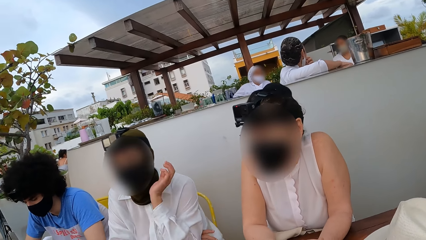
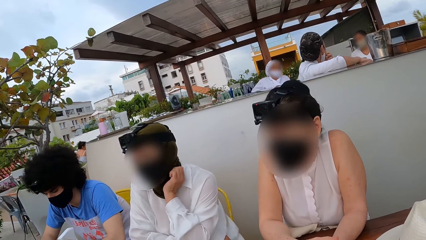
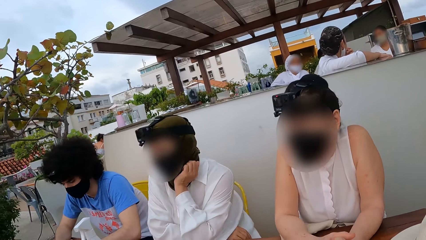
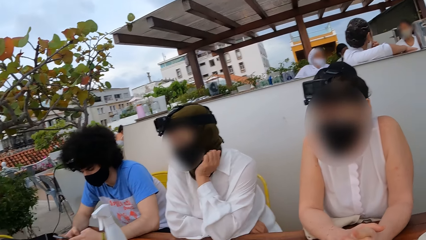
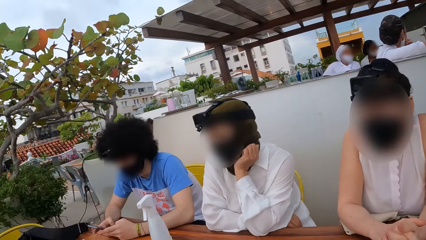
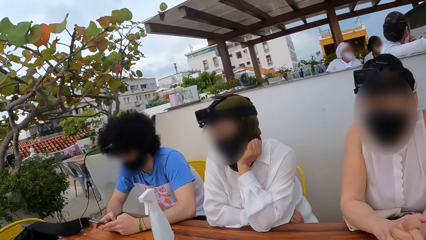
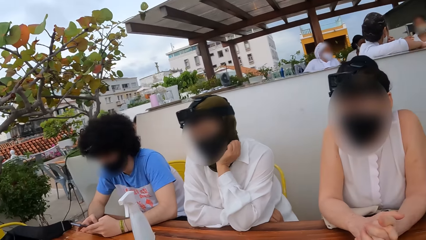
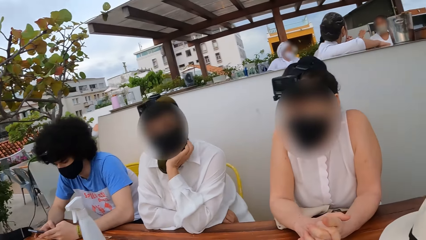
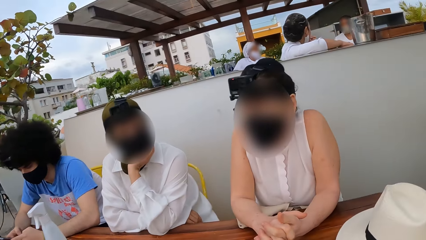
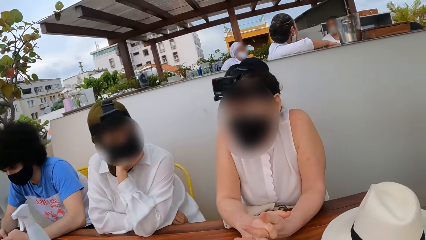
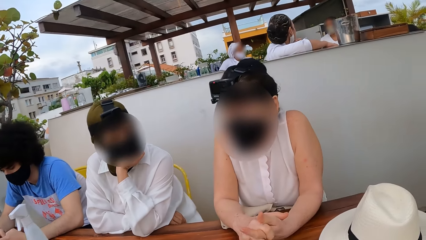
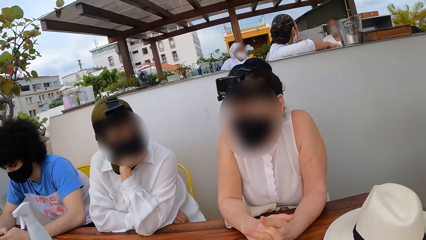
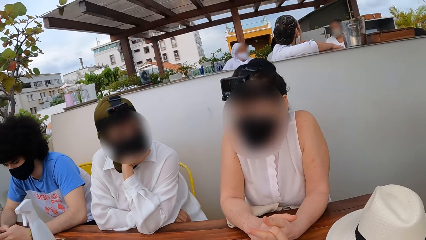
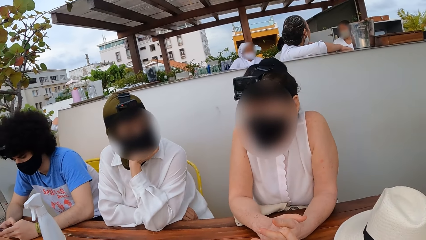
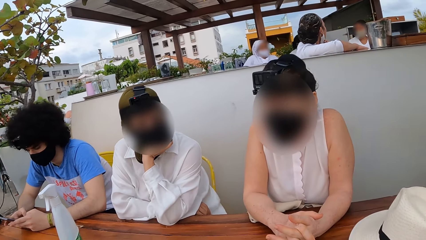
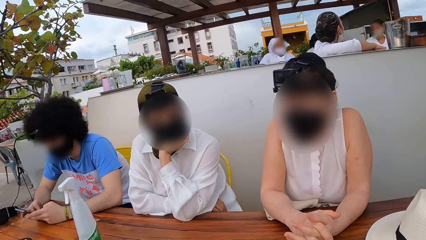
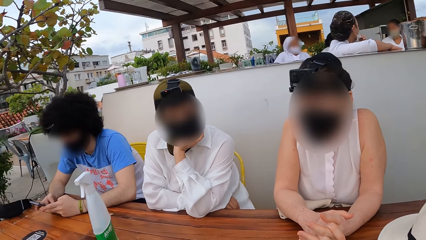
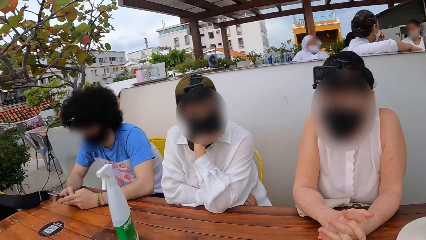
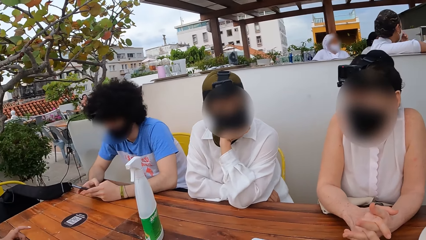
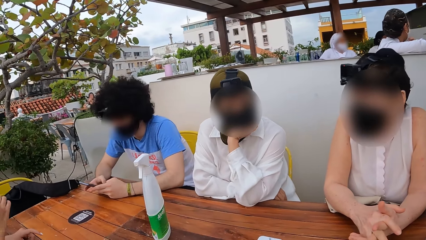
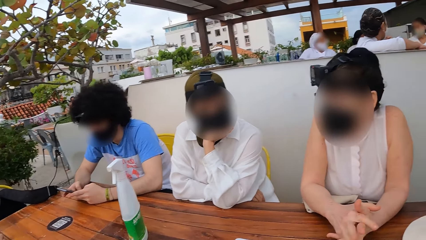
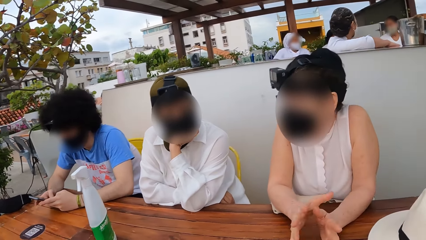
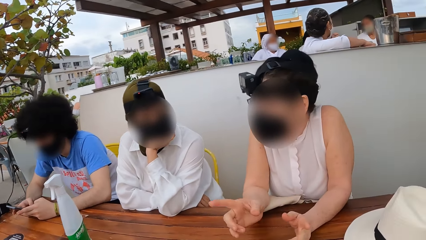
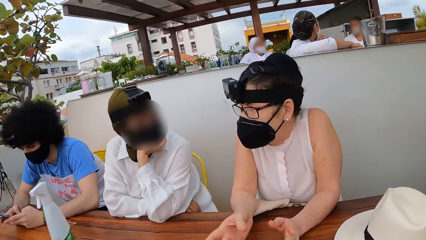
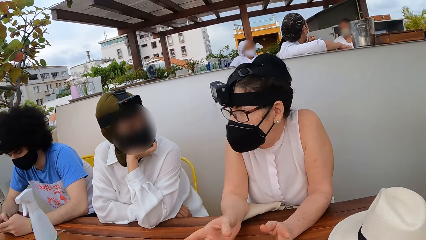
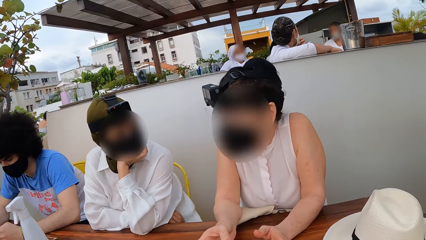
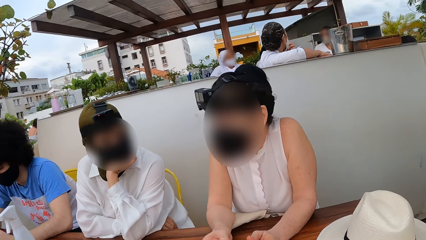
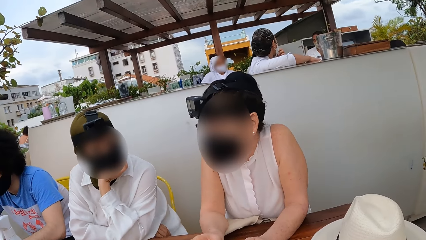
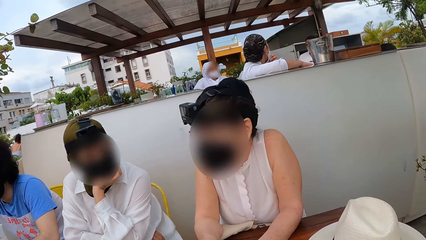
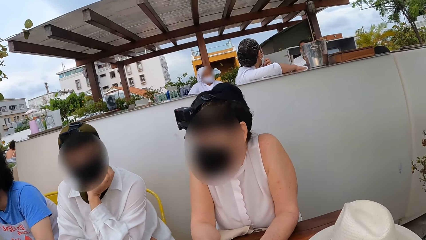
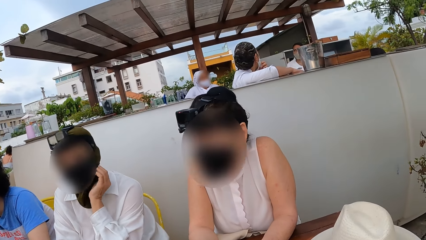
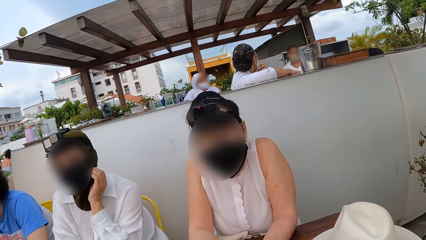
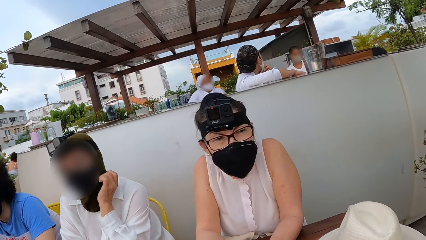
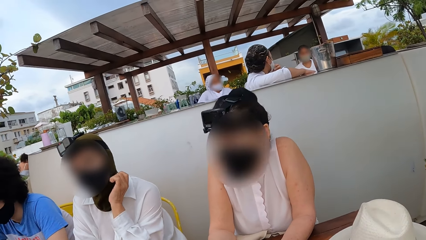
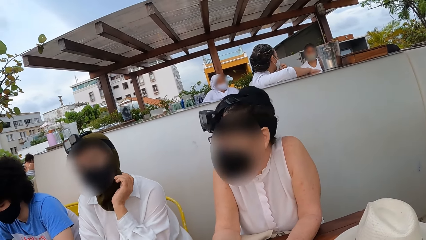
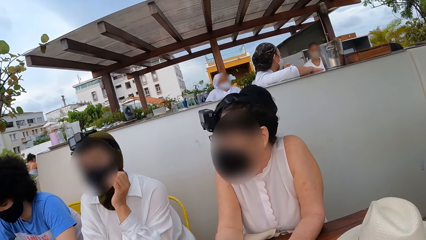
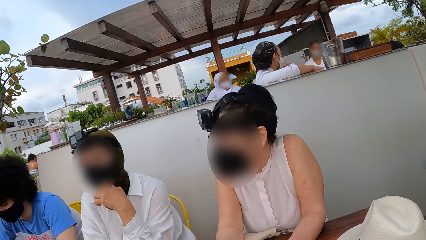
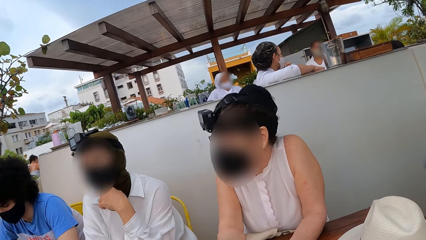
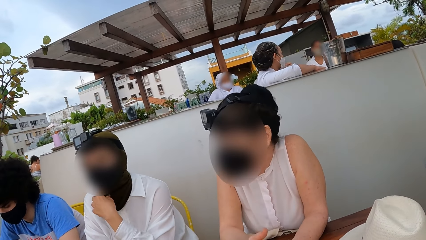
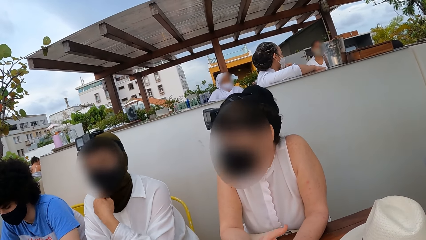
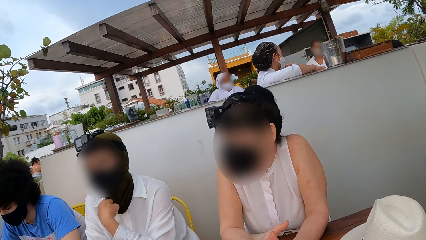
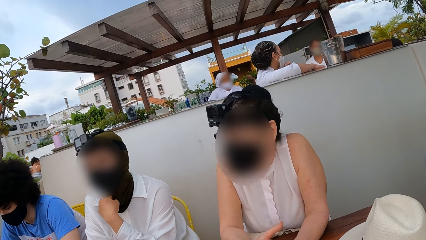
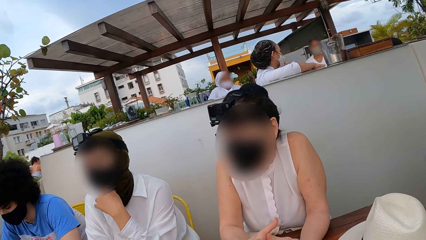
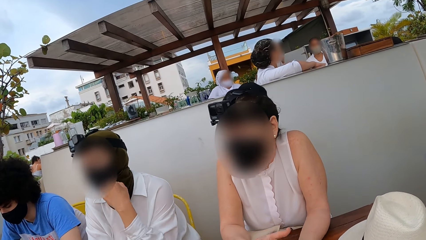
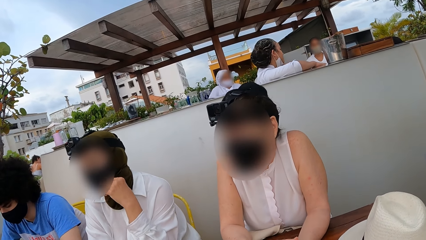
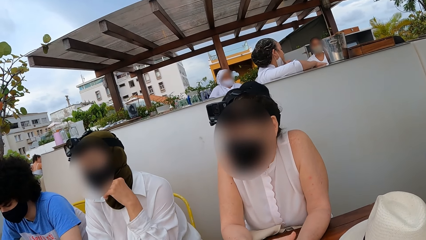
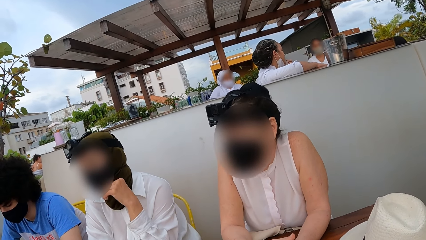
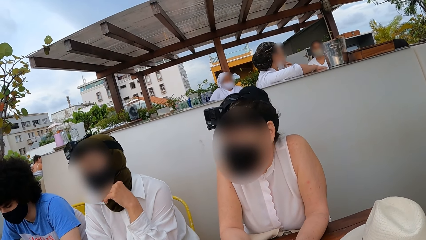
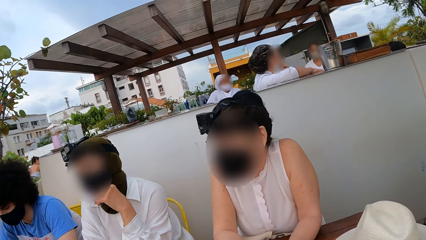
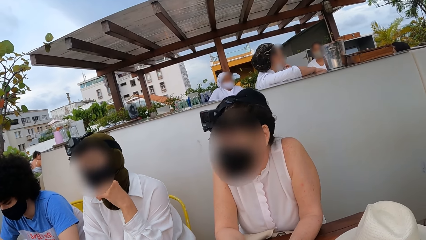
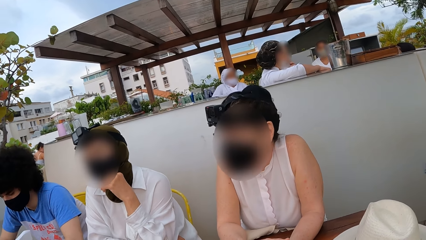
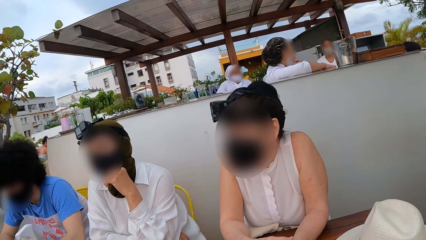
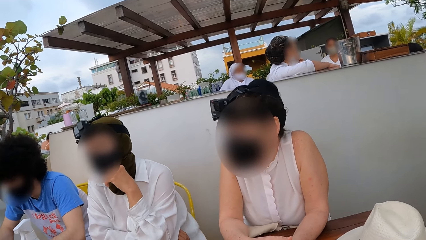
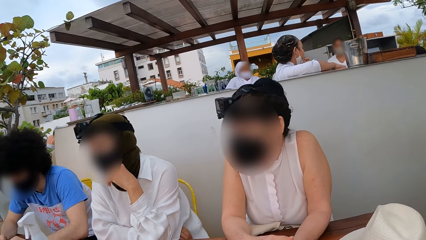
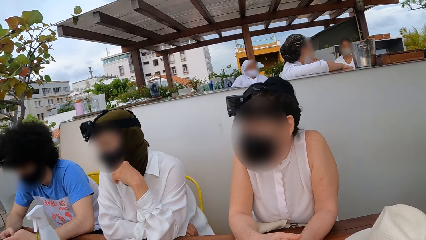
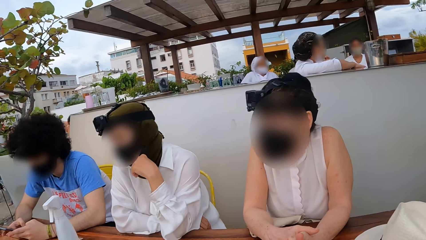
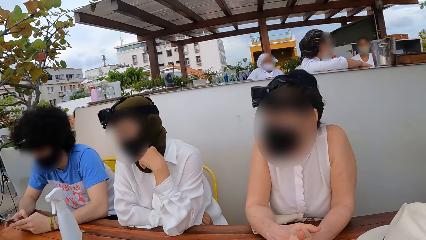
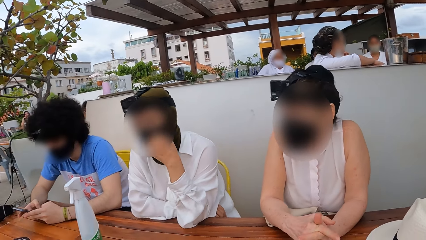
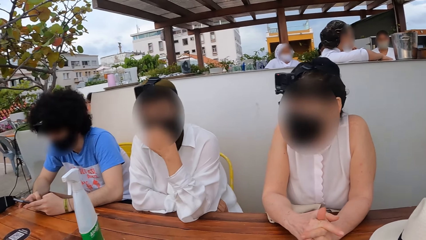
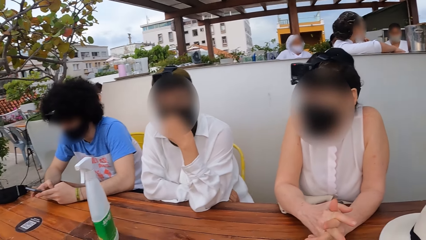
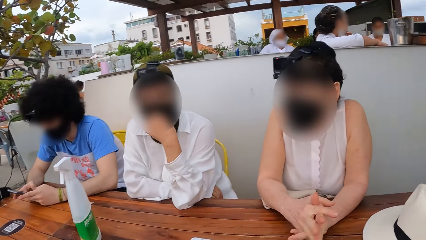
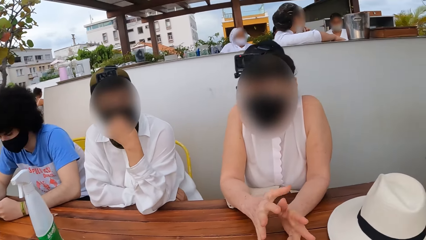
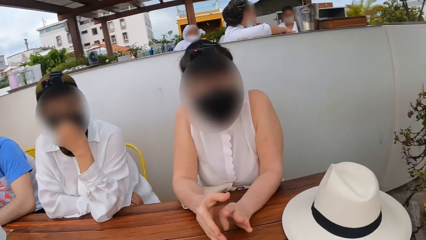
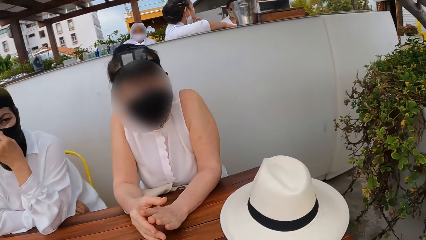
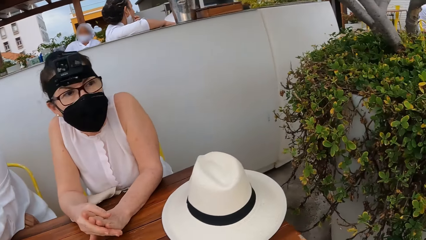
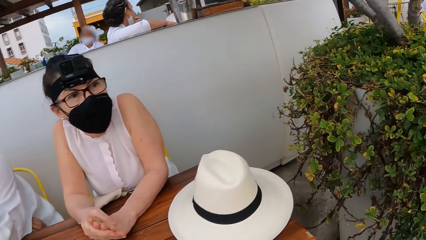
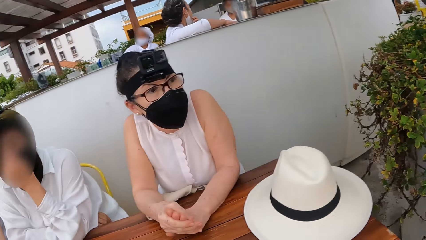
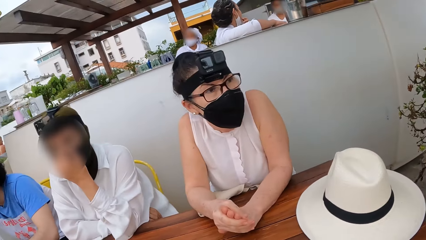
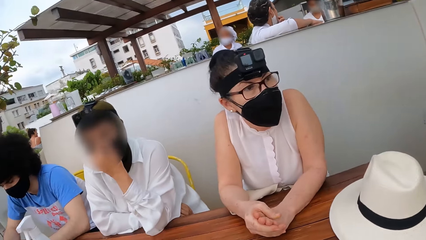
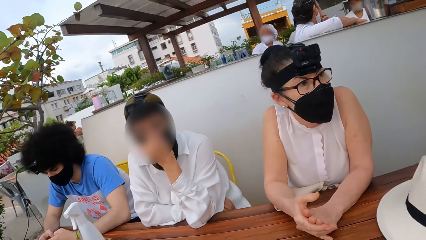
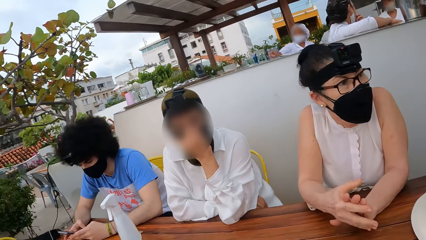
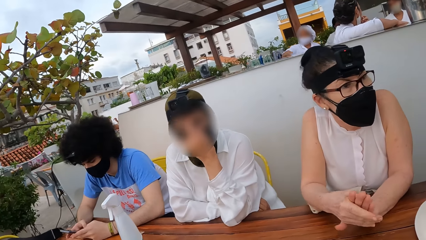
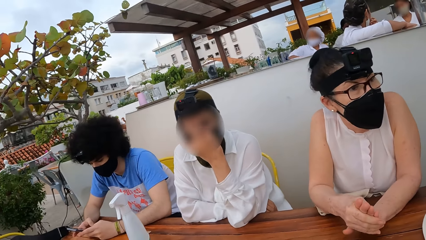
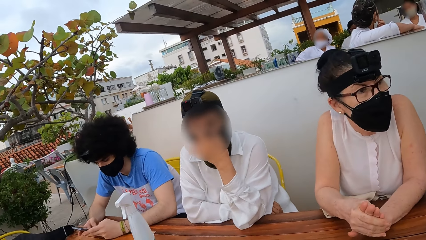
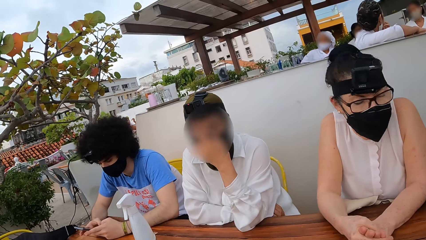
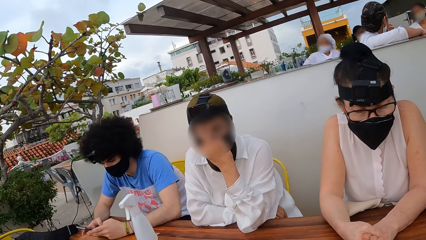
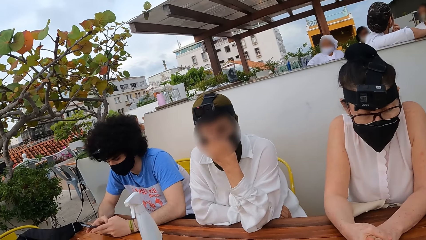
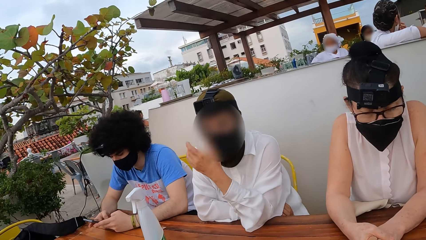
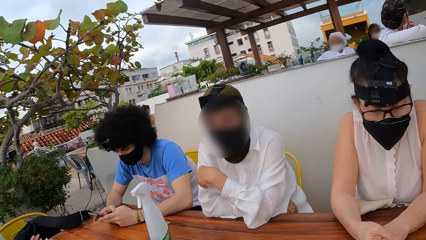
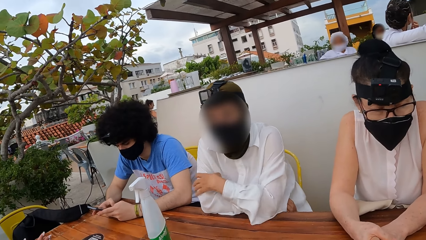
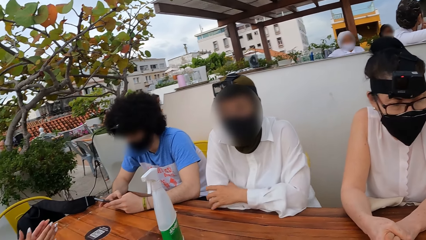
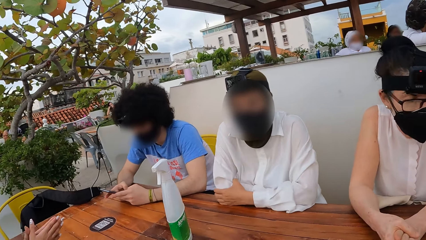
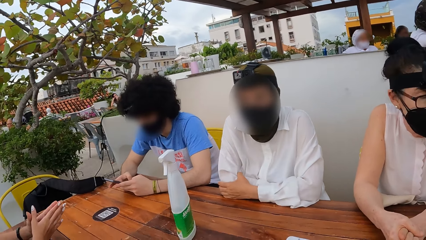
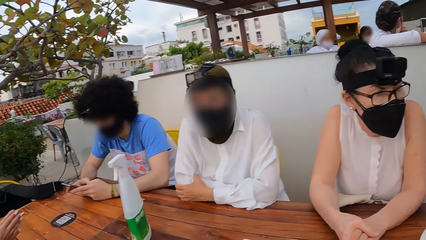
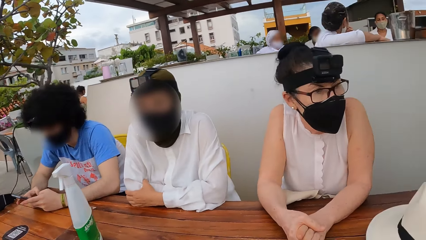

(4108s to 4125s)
A lady interacts with another lady. The first lady holds her chin. The camera wearer looks around a restaurant. The other lady interacts with the first lady. The first lady makes a hand gesture and adjusts her mask. The first lady interacts with the other lady. The camera wearer looks around the restaurant. The first lady interacts with the other lady. The camera wearer looks around the restaurant.
